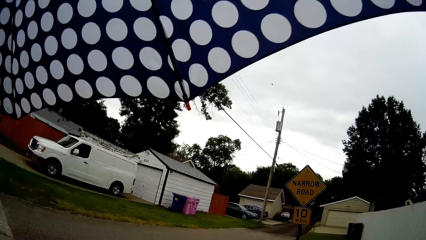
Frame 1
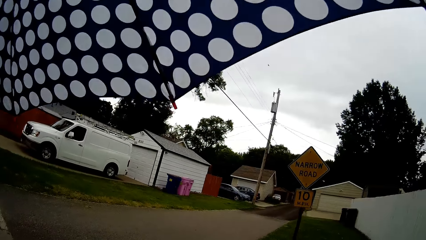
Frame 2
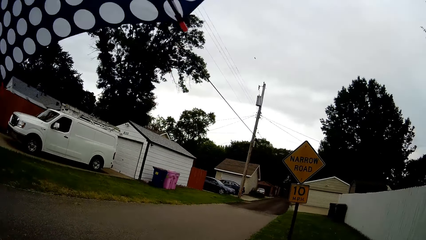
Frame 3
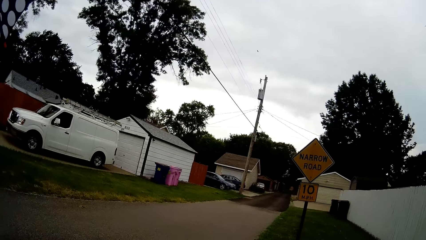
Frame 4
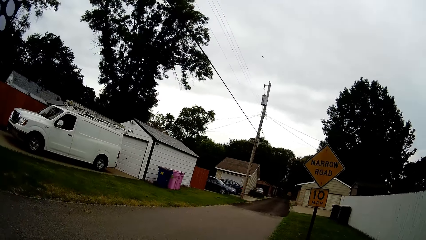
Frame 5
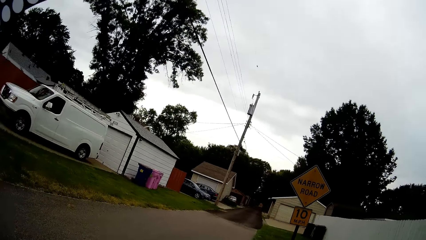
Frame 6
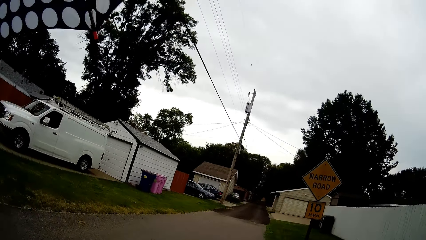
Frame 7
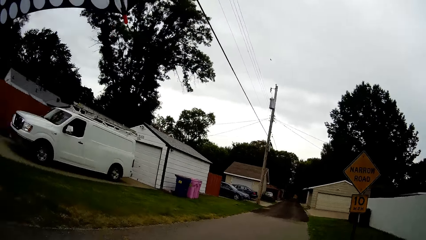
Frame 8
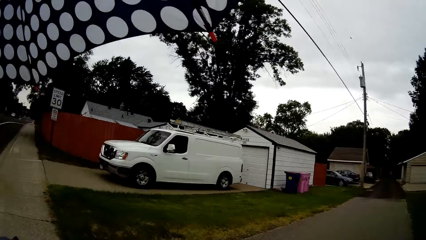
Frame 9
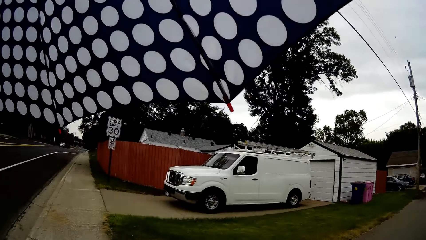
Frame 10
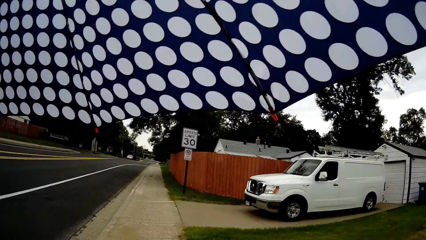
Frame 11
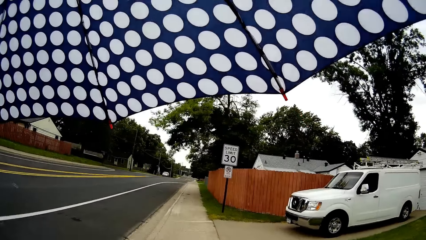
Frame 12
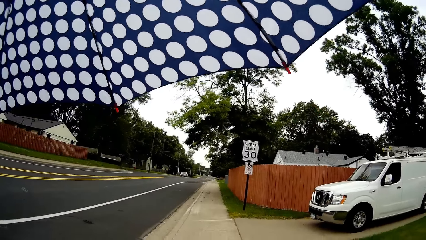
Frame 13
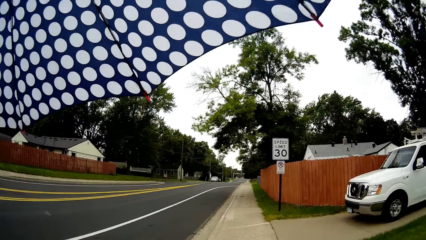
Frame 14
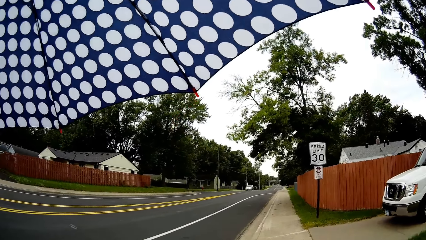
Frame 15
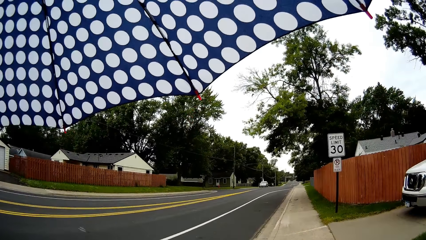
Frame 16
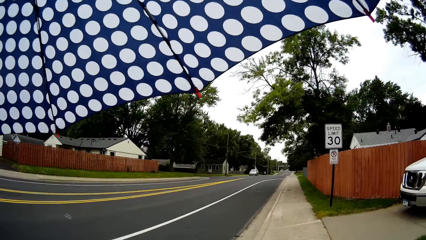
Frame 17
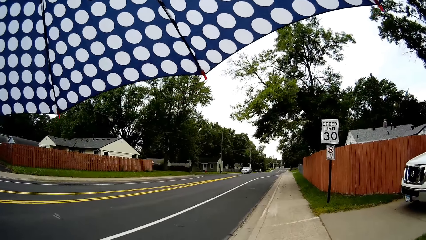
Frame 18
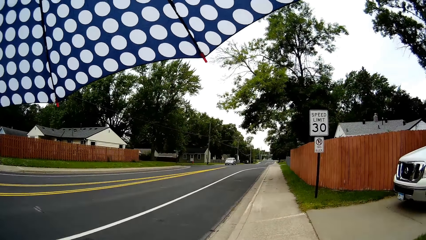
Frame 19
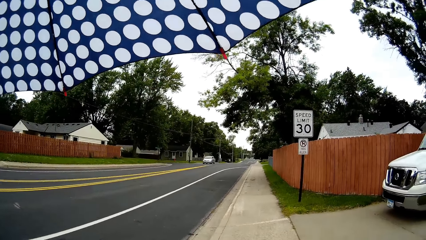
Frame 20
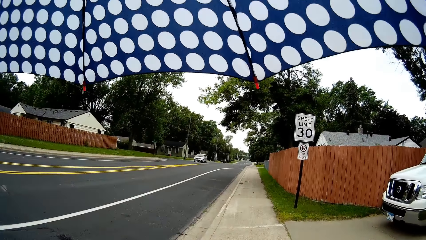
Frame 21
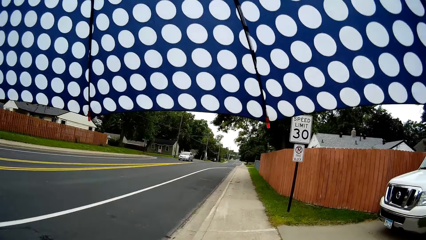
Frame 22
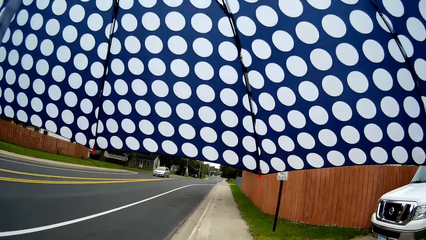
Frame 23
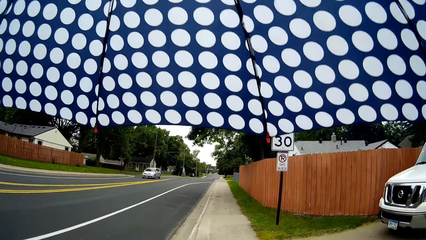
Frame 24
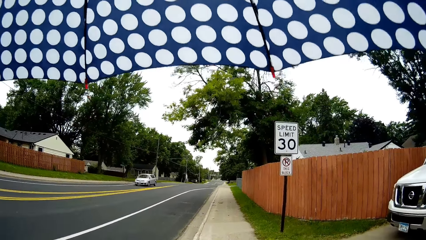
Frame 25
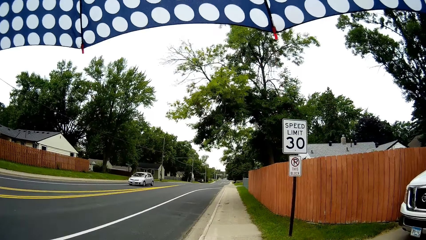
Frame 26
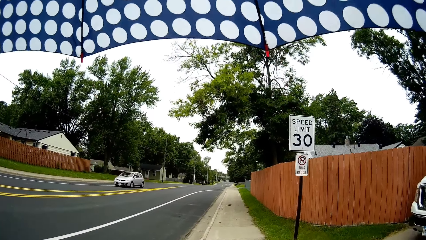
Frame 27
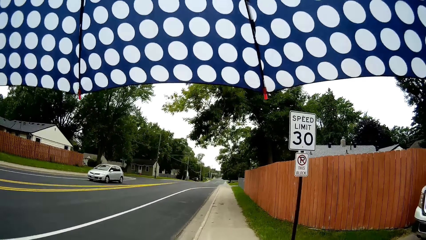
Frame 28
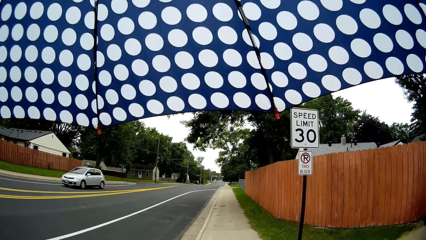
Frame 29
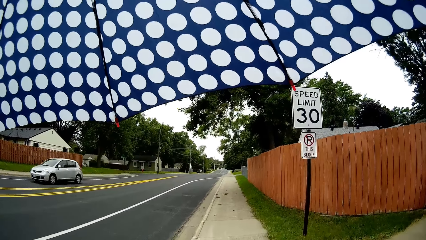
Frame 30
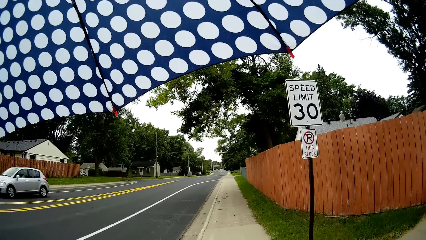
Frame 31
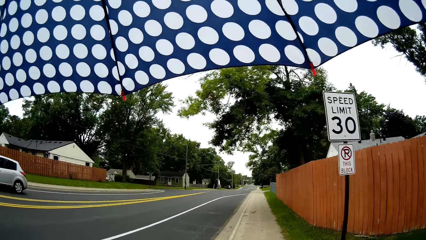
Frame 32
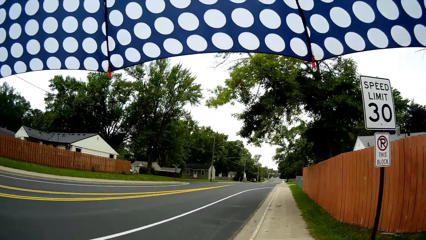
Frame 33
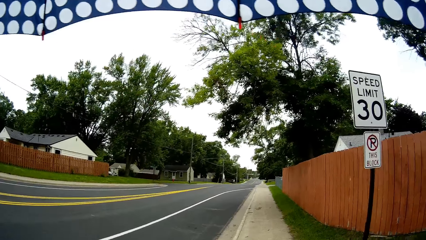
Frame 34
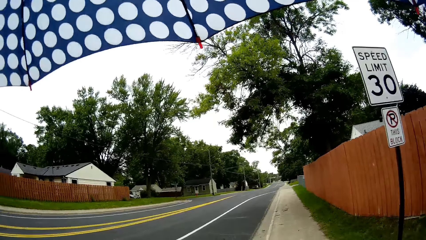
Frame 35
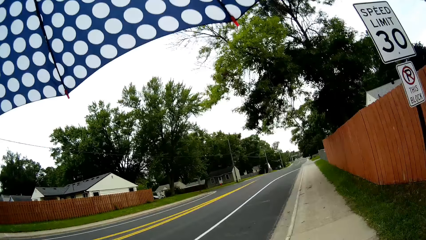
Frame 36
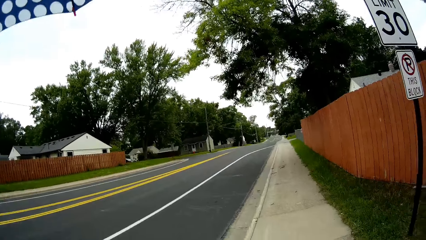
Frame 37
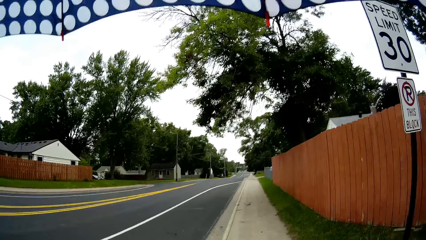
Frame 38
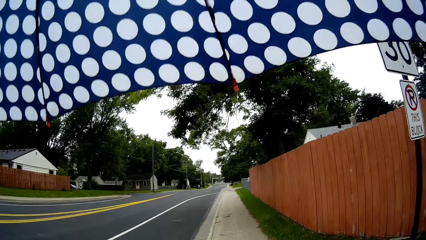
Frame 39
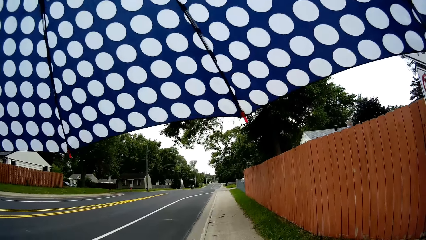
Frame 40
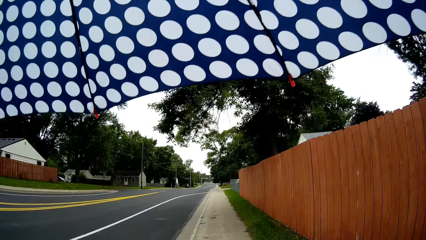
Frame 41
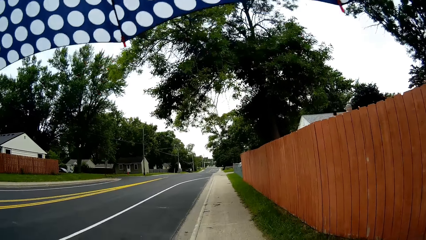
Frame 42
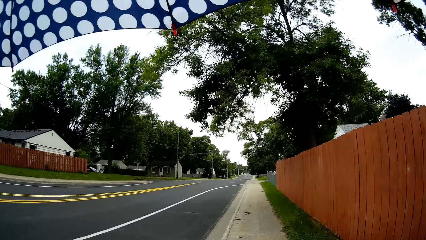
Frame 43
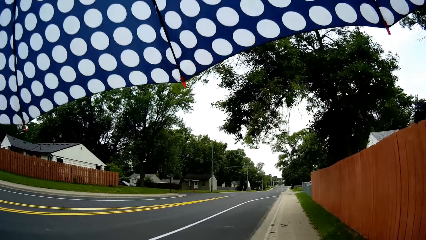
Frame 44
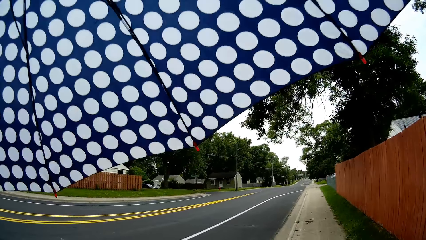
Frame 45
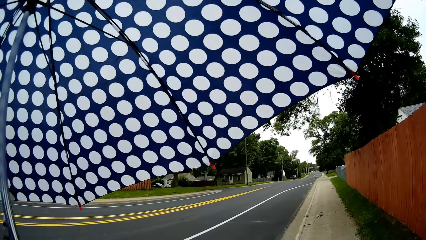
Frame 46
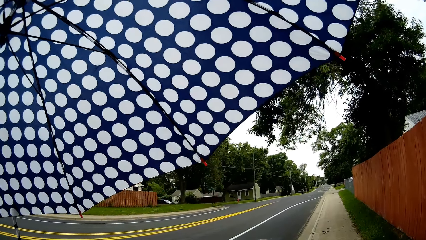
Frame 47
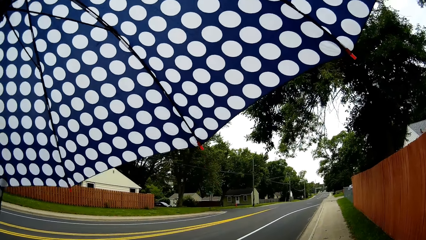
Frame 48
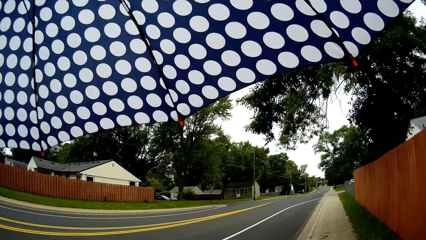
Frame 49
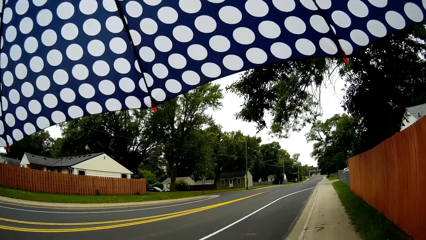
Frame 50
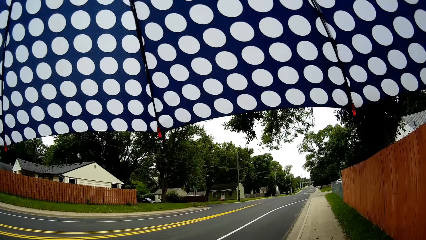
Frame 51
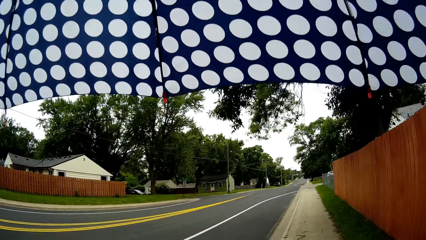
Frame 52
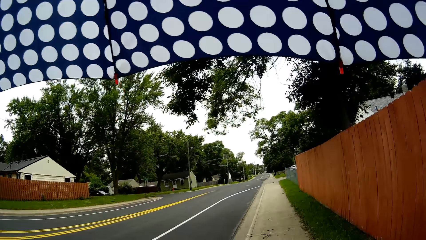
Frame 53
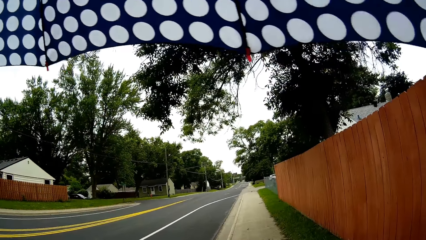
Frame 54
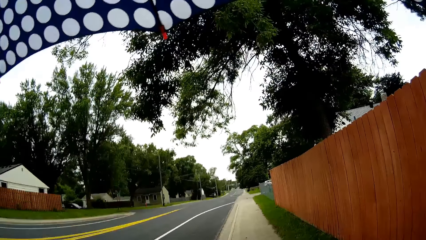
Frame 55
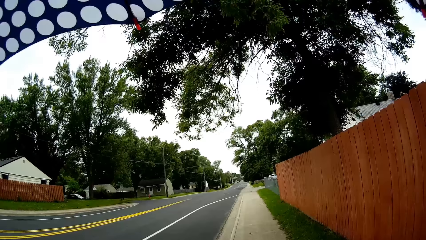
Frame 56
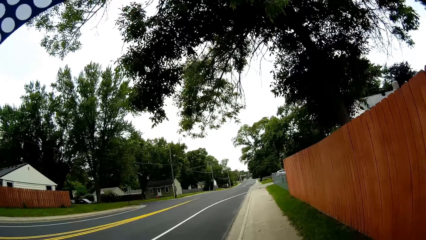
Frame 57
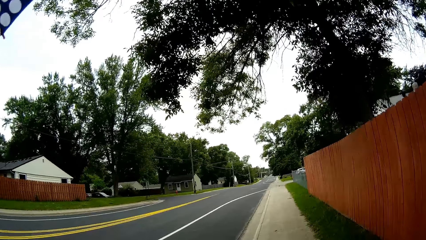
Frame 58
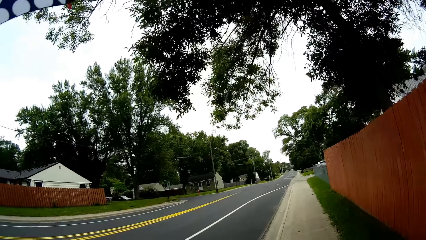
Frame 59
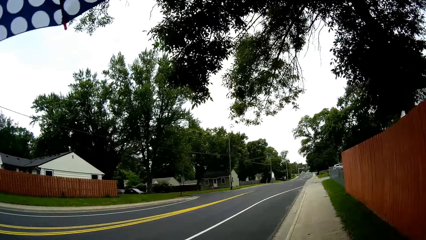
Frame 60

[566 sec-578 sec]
A grey car passes by the camera wearer.

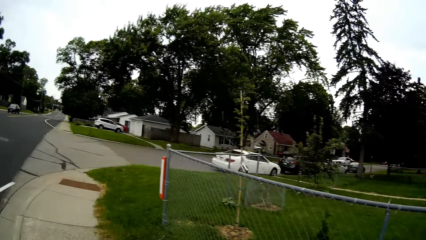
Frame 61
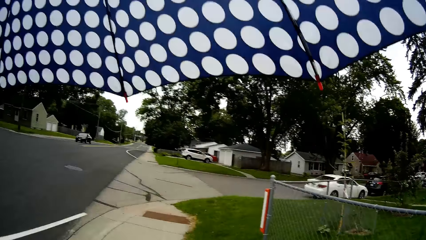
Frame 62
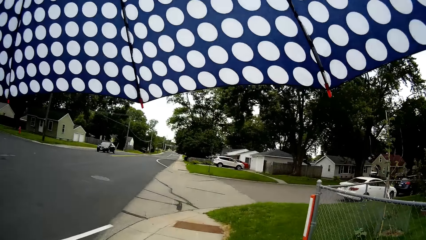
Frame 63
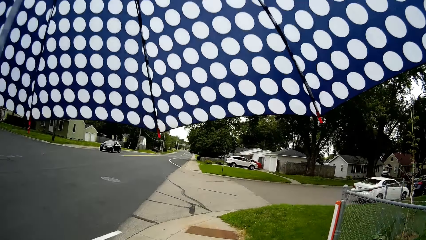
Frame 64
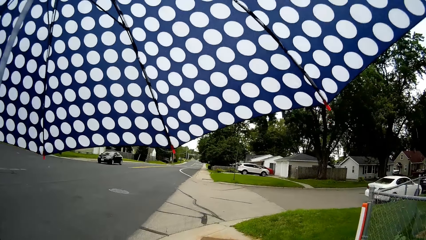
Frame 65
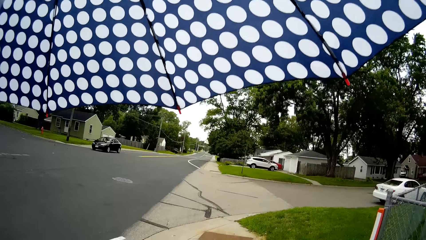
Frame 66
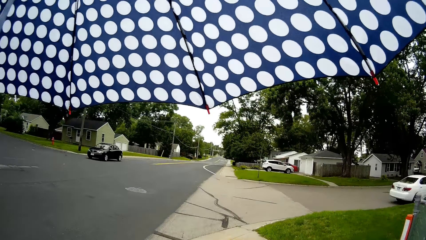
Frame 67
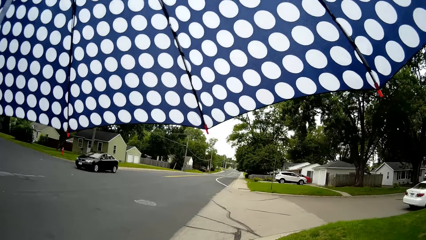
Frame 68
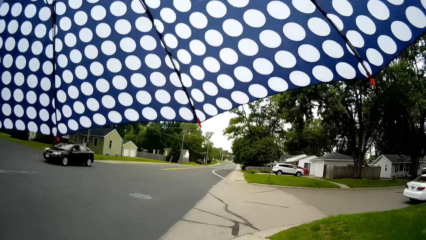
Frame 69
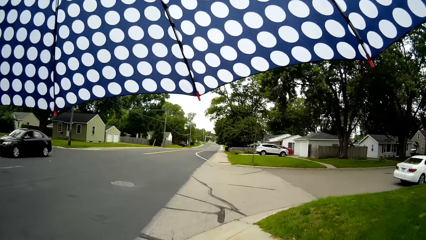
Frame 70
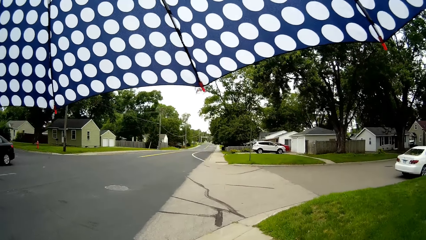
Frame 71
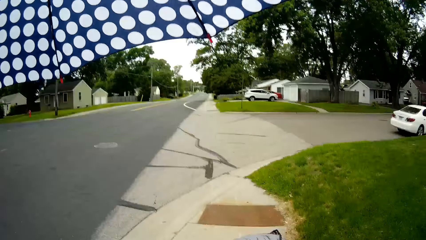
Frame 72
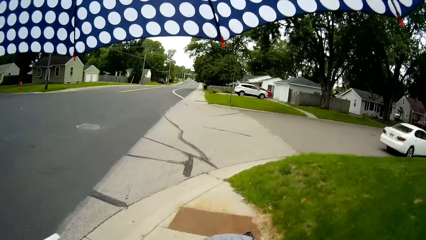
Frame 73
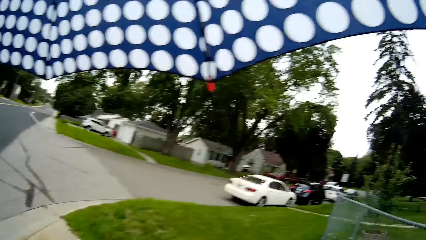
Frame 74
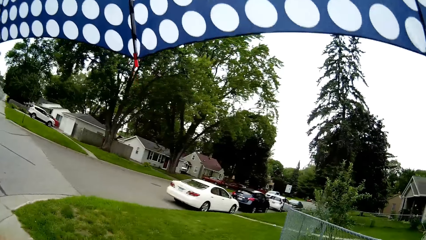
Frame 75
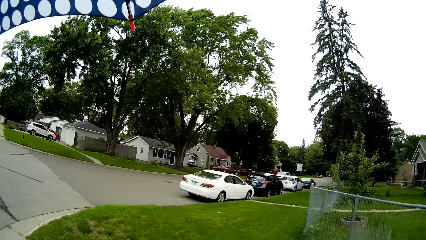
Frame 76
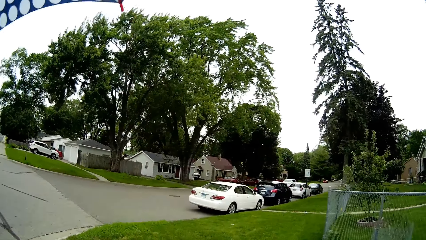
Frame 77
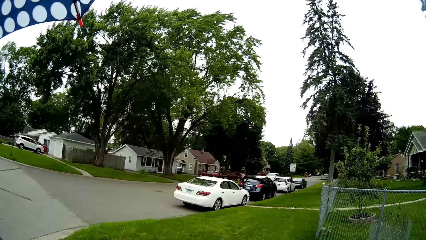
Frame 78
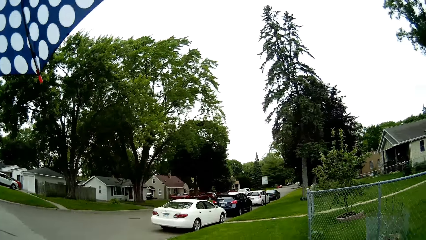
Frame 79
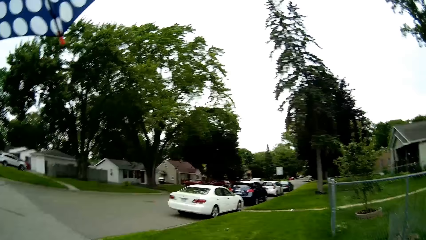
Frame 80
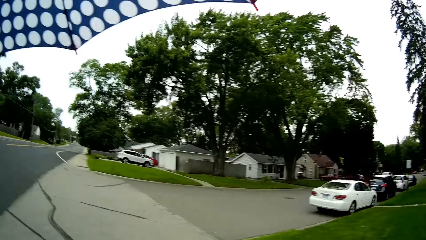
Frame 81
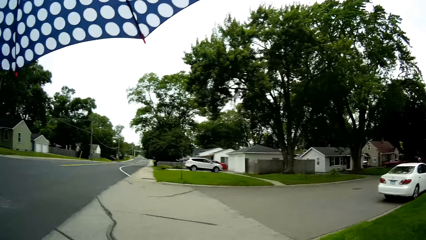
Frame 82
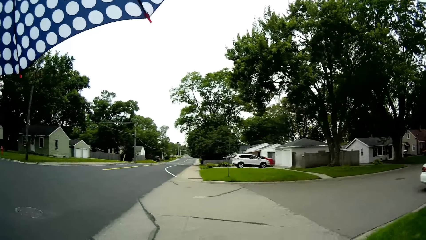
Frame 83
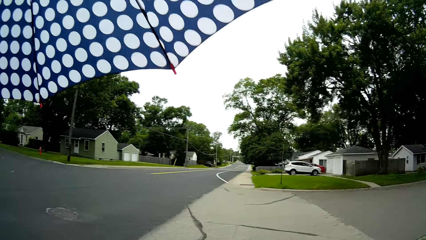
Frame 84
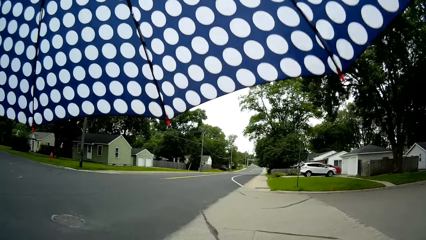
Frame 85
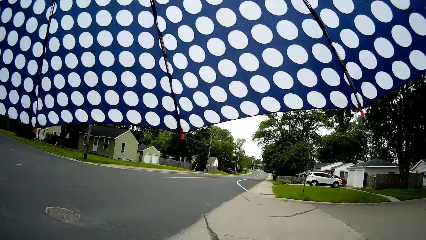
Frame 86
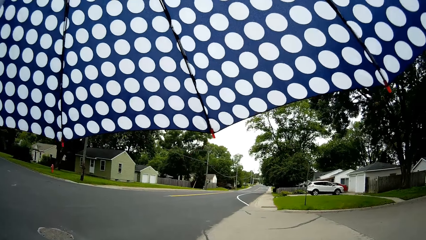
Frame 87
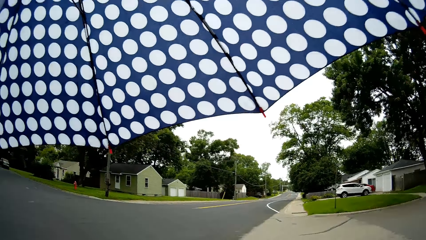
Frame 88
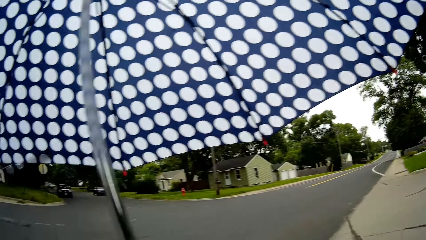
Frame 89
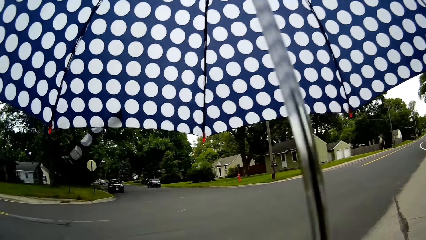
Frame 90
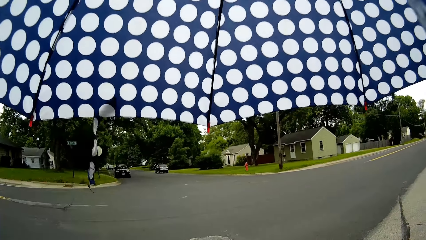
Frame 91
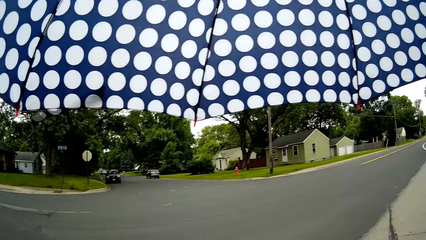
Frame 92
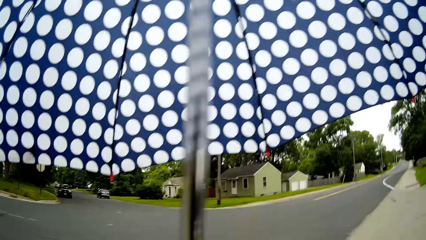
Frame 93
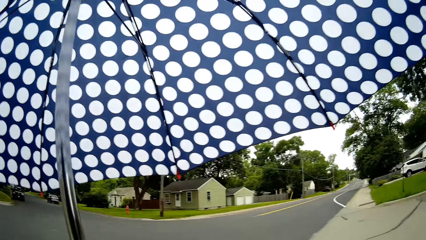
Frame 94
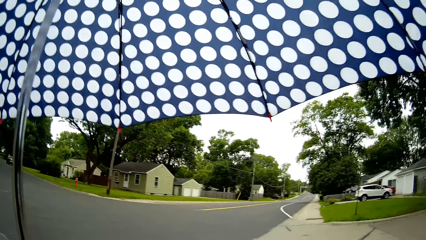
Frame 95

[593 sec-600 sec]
A black car passes by the camera wearer.
